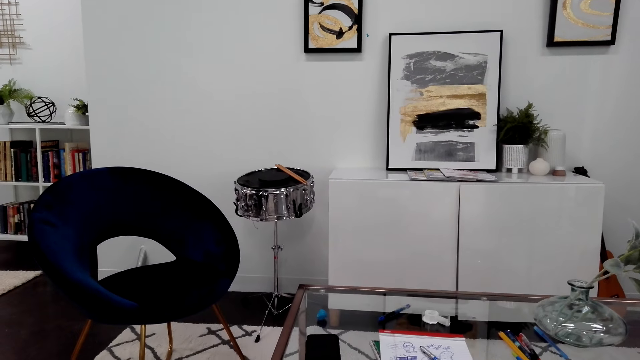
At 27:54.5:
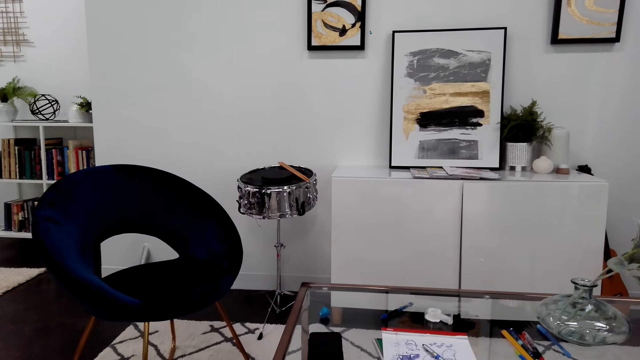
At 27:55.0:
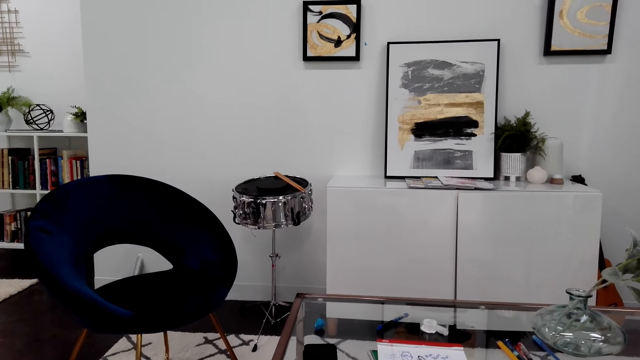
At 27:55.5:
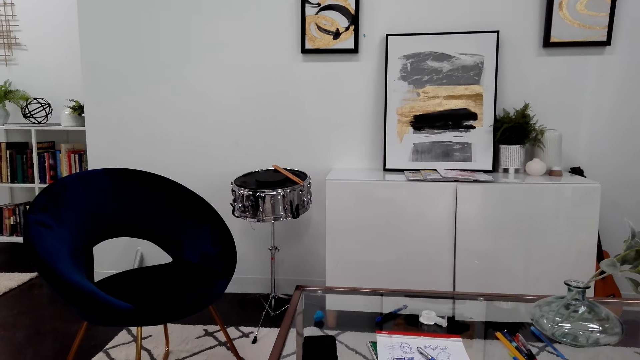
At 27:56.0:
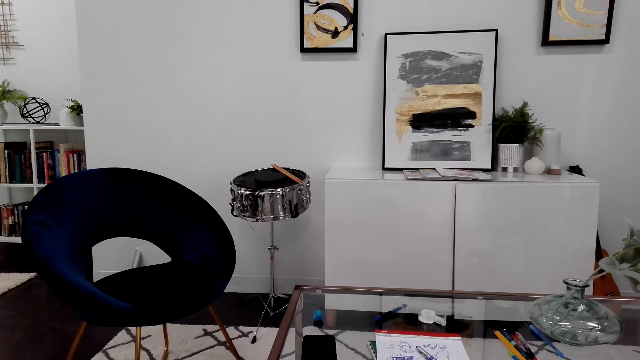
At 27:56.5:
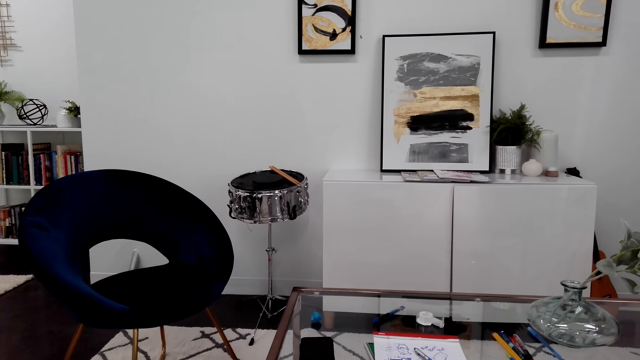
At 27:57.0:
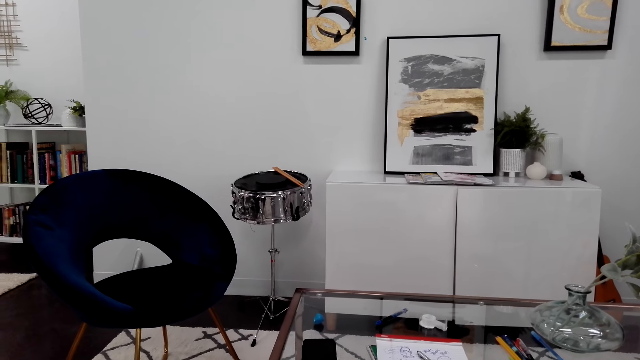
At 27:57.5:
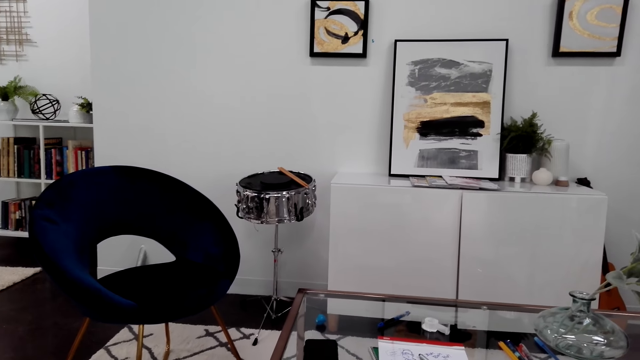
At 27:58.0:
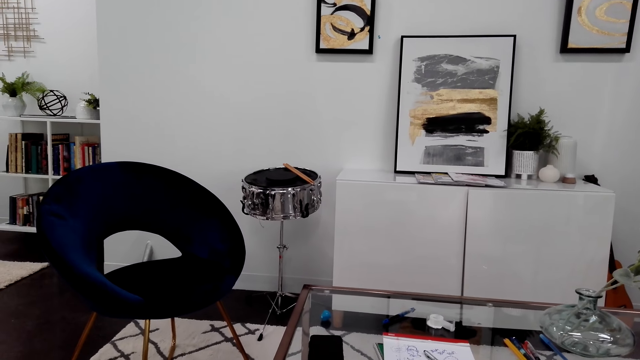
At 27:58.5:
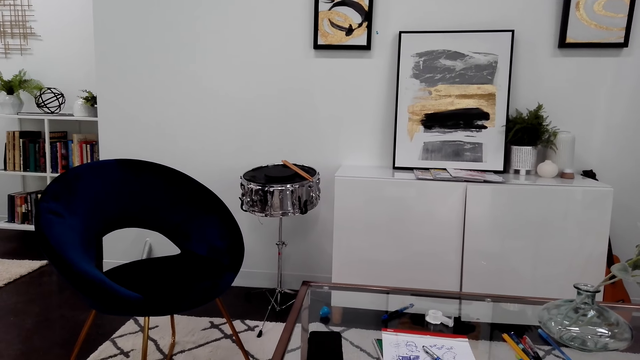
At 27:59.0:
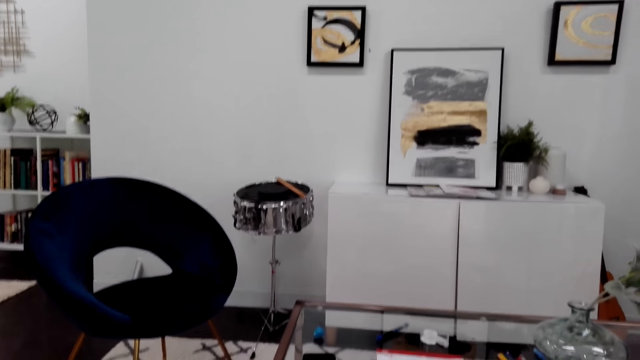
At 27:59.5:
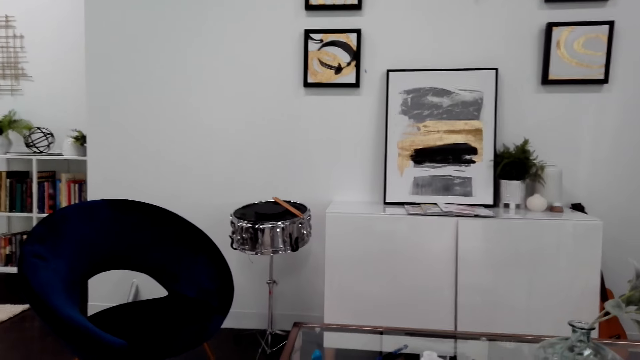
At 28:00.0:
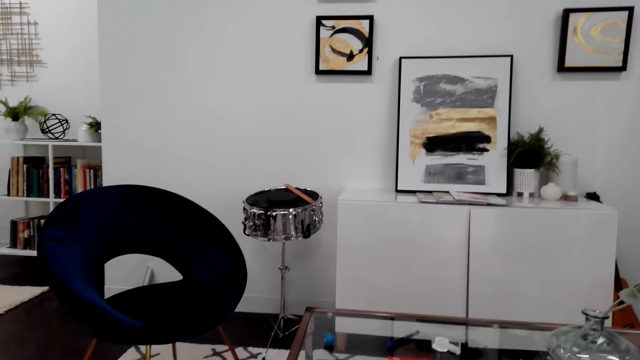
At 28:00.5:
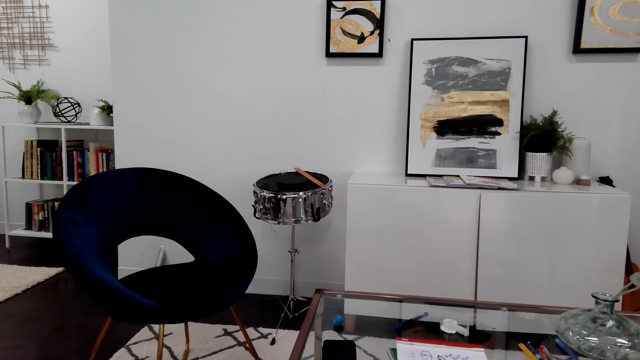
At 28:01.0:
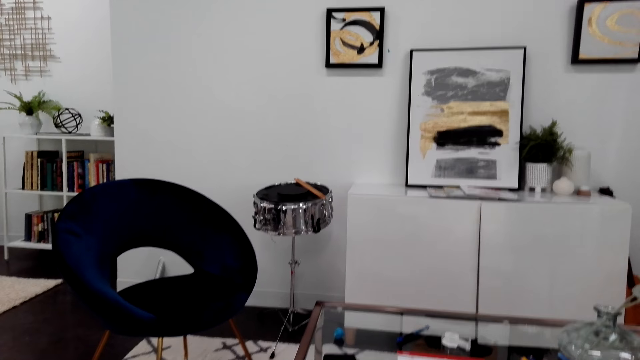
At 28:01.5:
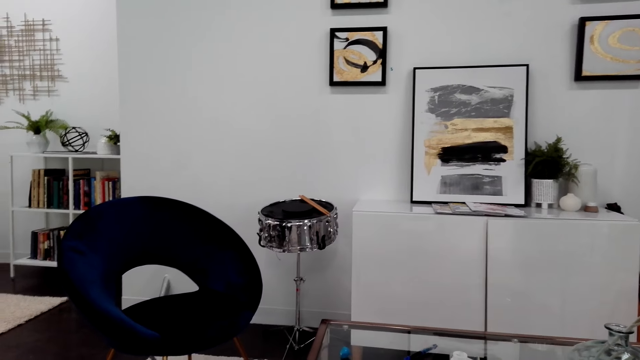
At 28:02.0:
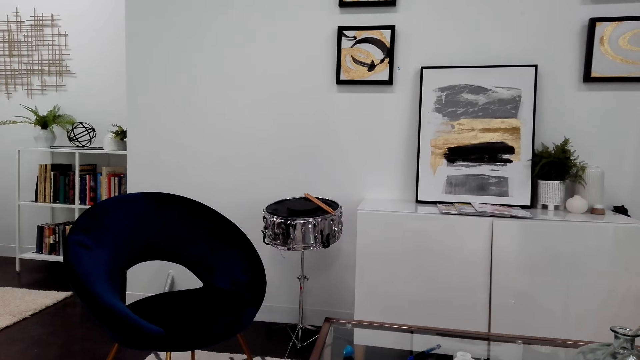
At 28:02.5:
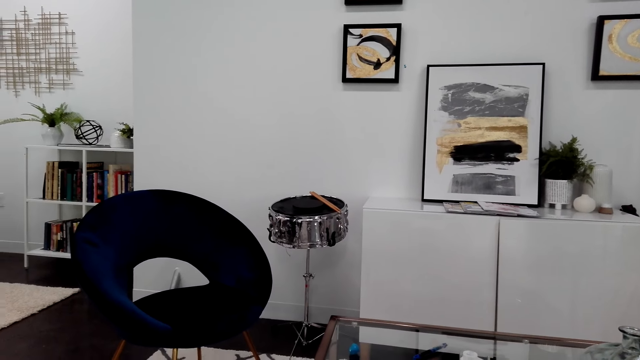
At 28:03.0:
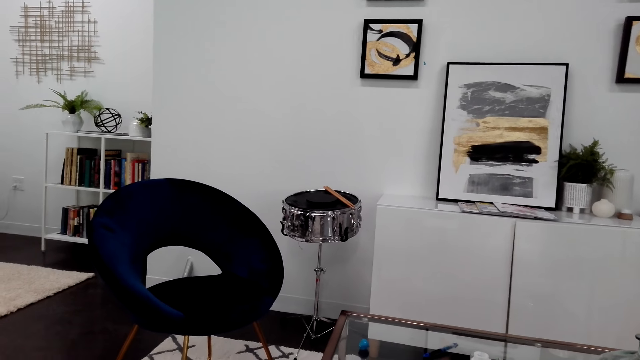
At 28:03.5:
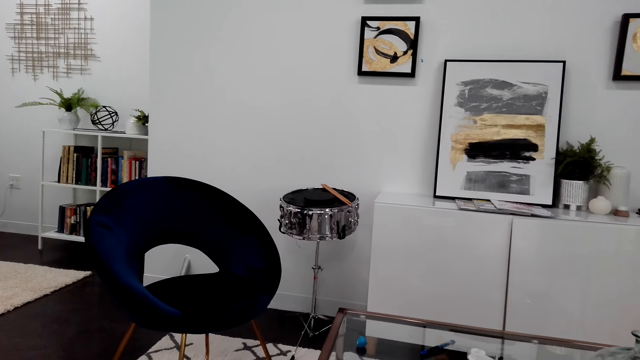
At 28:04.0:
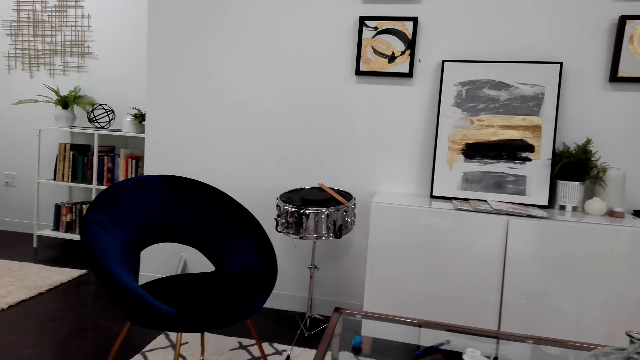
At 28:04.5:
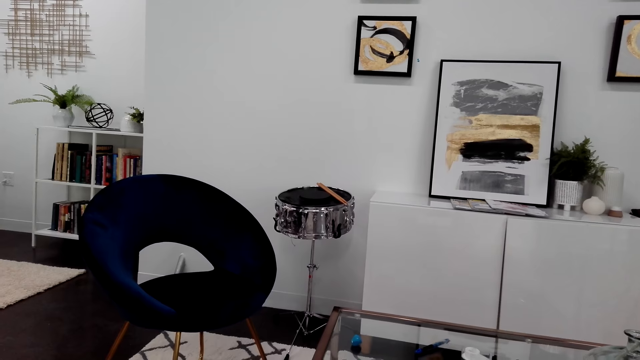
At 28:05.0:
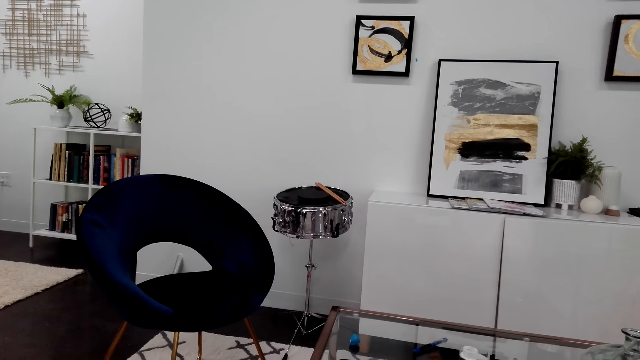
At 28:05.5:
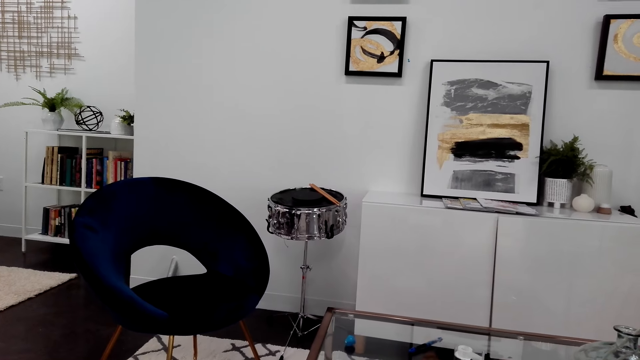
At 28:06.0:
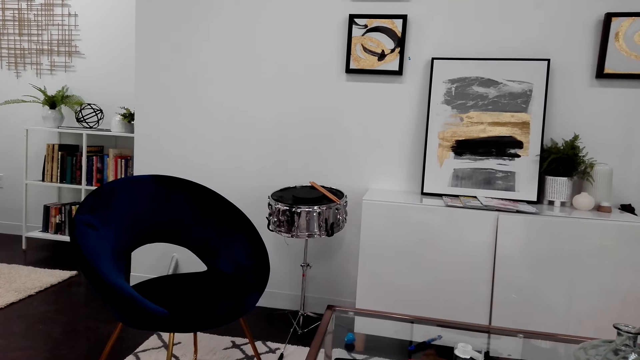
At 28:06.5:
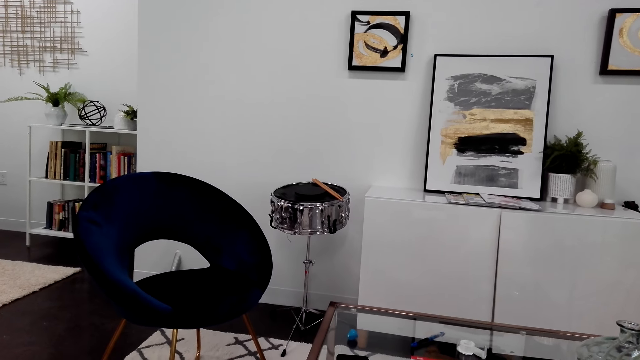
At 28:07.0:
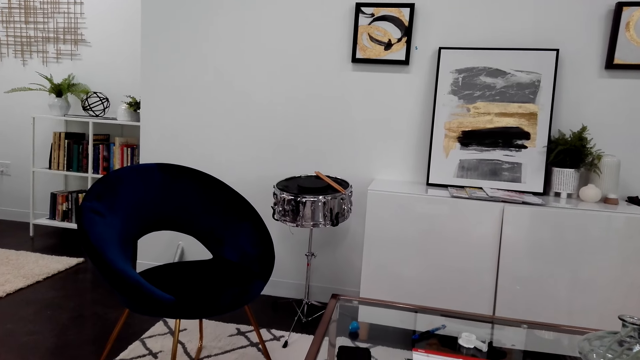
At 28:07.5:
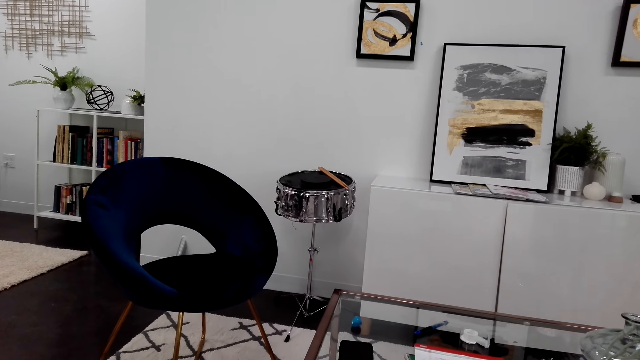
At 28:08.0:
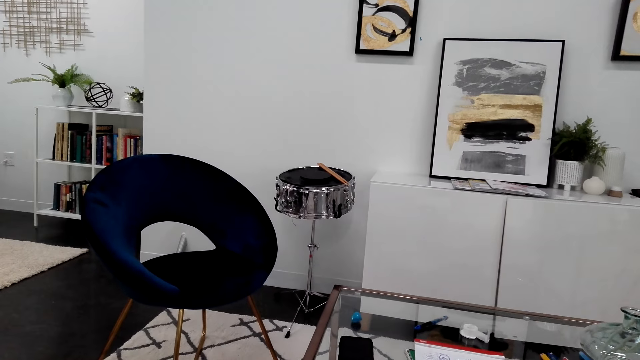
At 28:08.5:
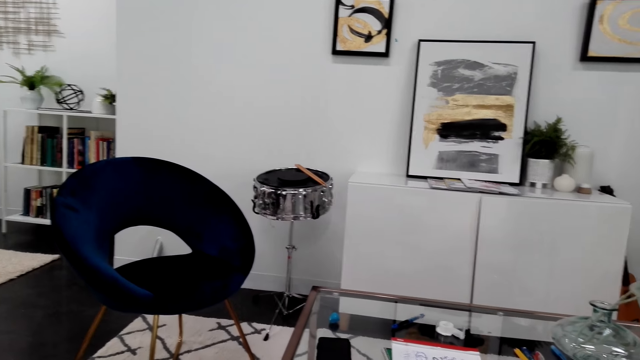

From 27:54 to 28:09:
The camera wearer laughs. They look around the room.

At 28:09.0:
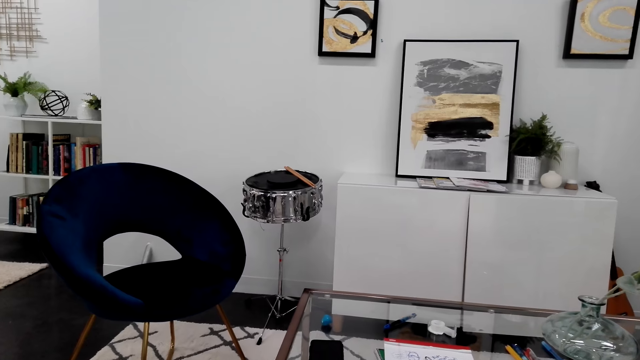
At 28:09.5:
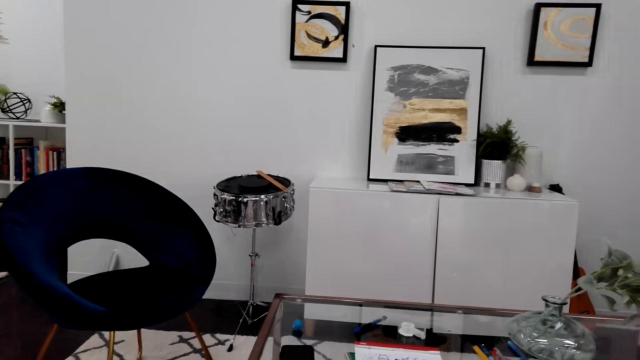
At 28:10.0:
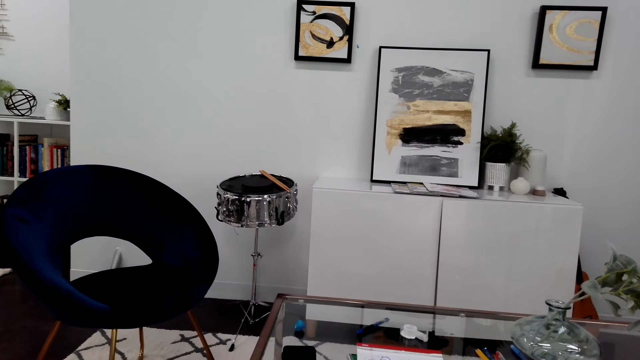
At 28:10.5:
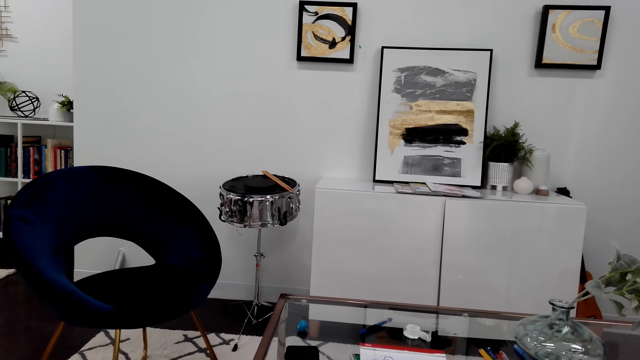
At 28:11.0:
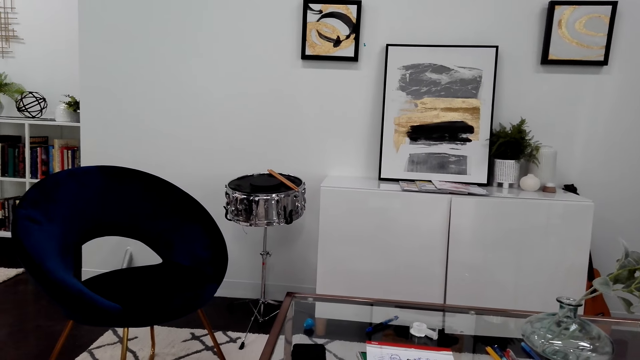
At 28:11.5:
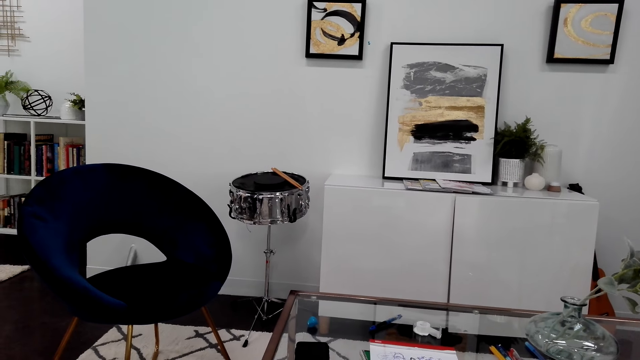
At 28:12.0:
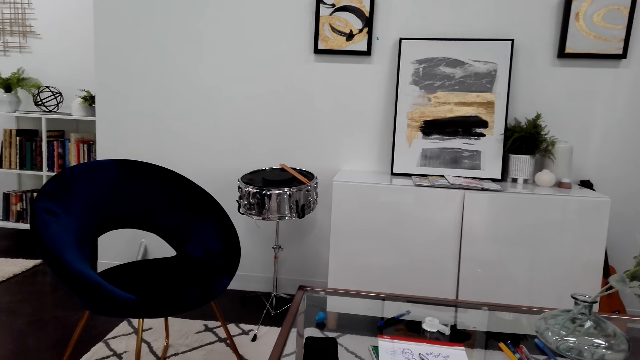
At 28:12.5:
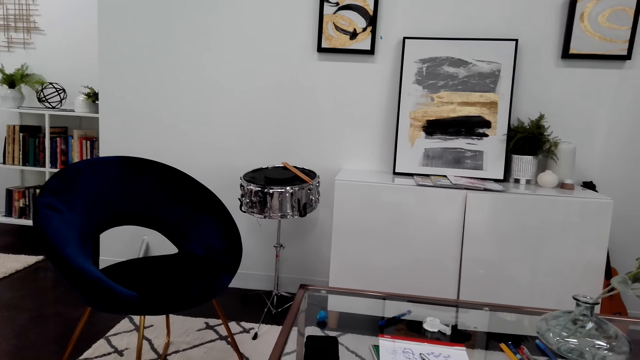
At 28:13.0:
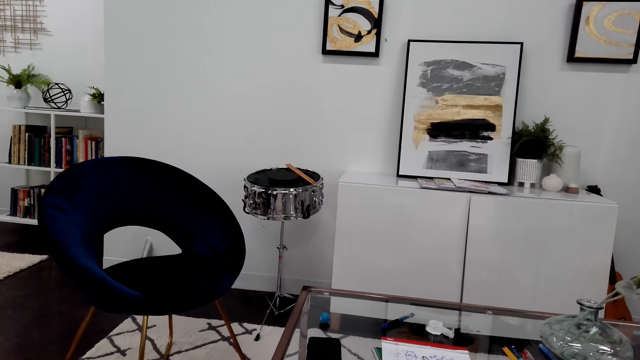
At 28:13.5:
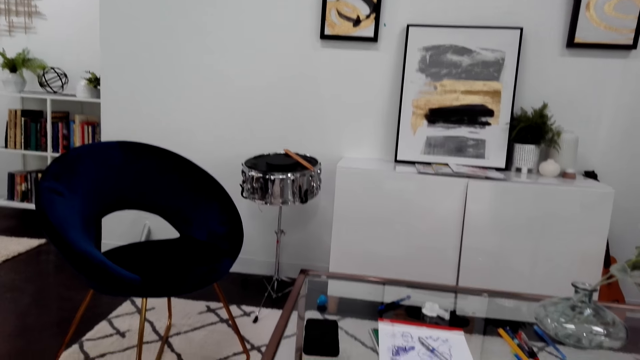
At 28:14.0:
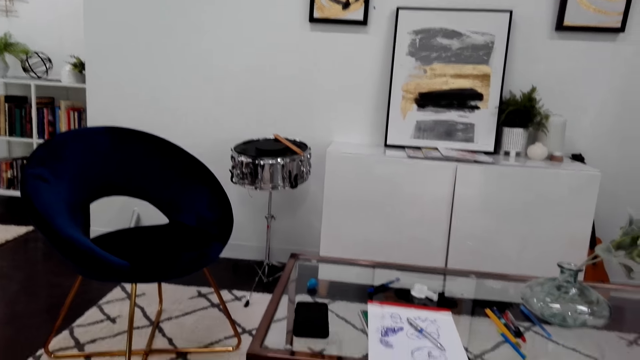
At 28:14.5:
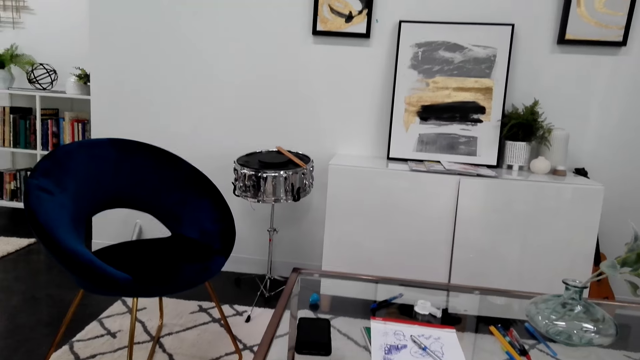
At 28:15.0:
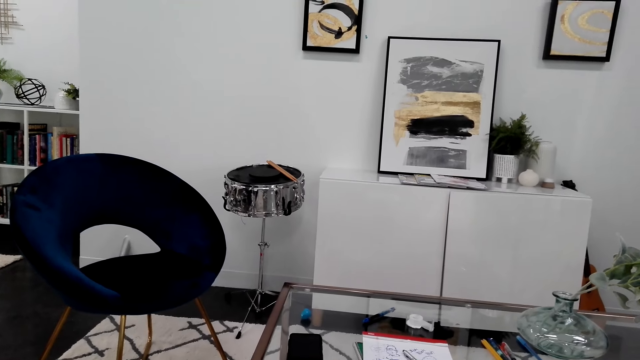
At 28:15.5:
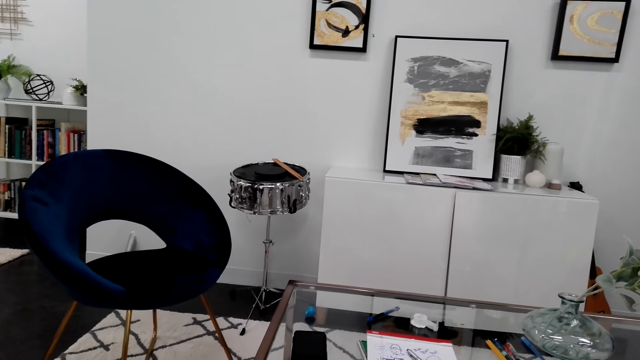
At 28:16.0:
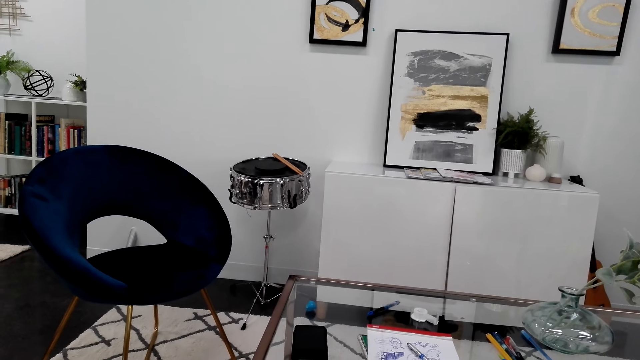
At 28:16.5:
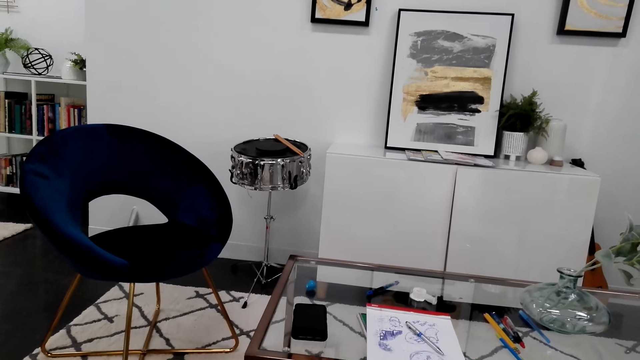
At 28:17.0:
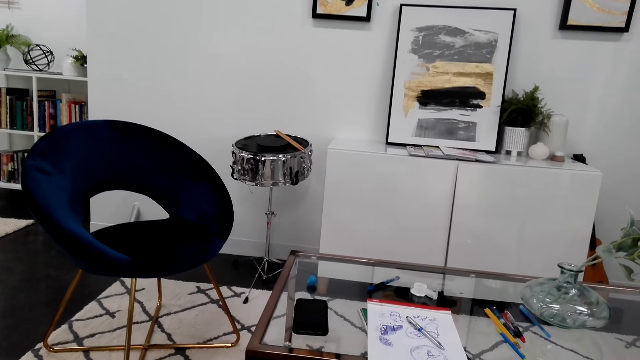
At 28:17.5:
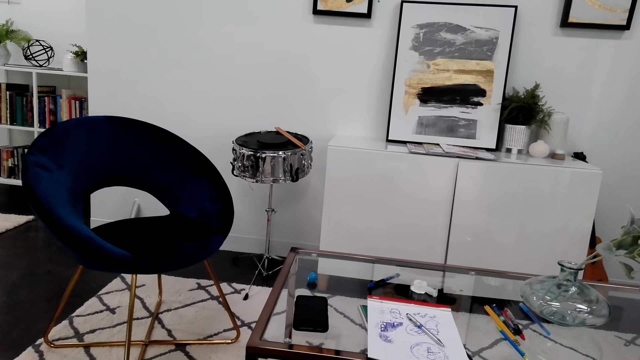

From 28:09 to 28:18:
The camera wearer looks at the paintings on the wall.
